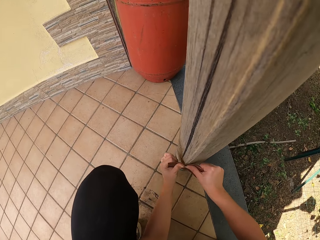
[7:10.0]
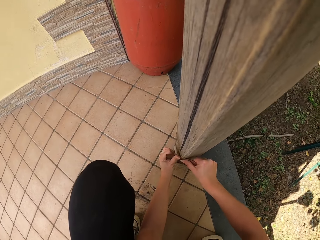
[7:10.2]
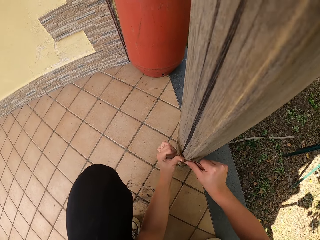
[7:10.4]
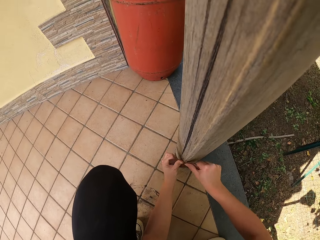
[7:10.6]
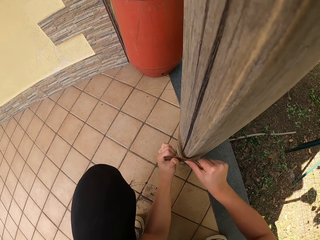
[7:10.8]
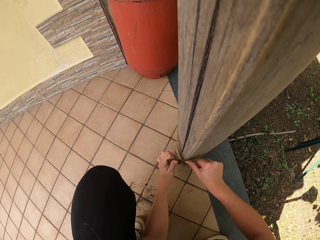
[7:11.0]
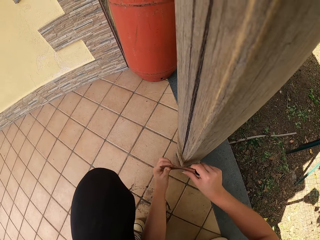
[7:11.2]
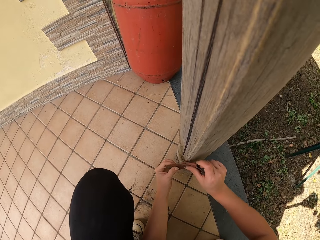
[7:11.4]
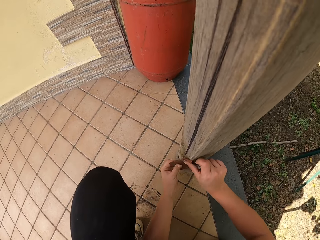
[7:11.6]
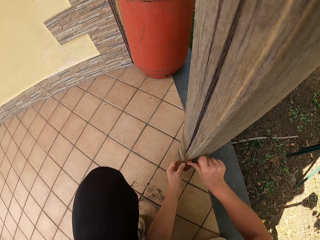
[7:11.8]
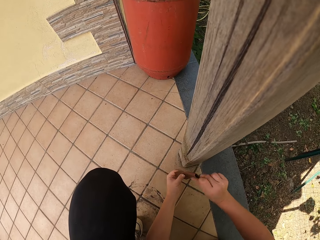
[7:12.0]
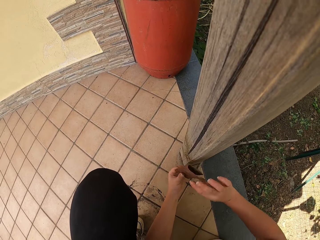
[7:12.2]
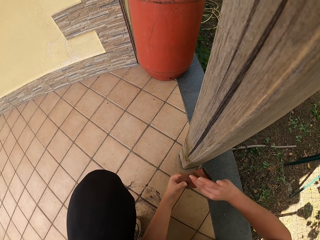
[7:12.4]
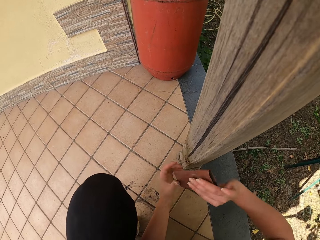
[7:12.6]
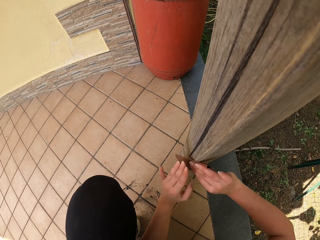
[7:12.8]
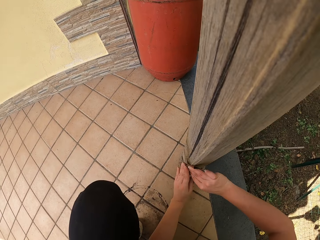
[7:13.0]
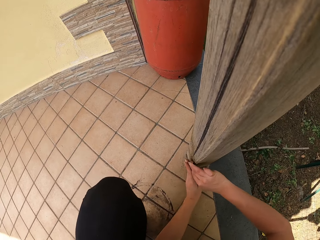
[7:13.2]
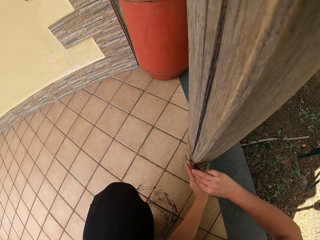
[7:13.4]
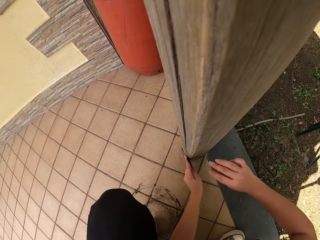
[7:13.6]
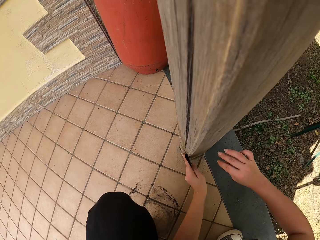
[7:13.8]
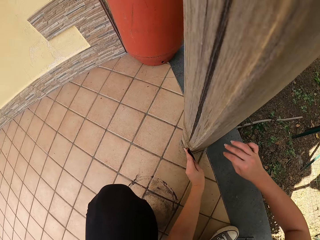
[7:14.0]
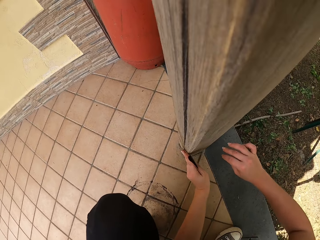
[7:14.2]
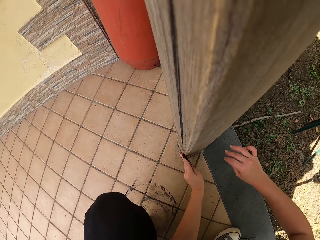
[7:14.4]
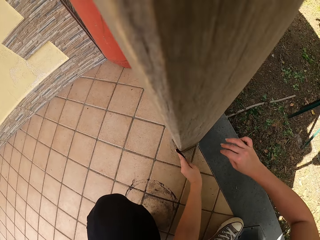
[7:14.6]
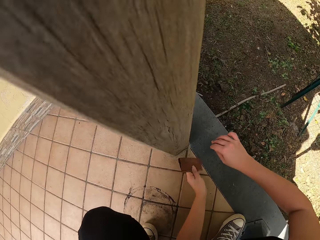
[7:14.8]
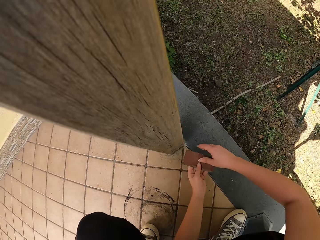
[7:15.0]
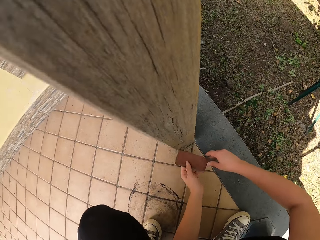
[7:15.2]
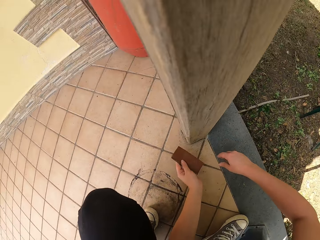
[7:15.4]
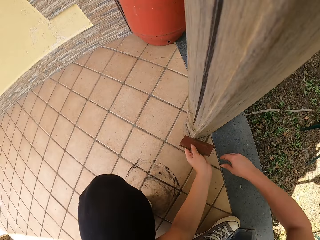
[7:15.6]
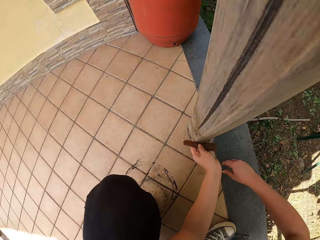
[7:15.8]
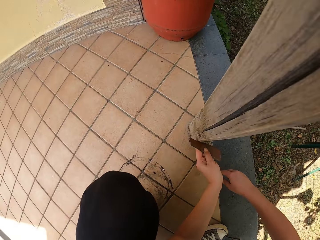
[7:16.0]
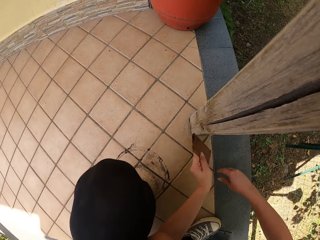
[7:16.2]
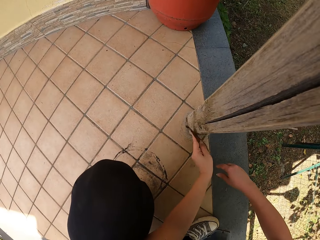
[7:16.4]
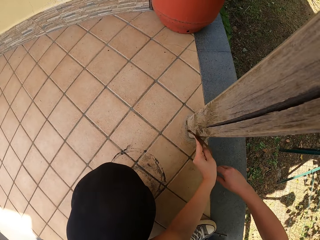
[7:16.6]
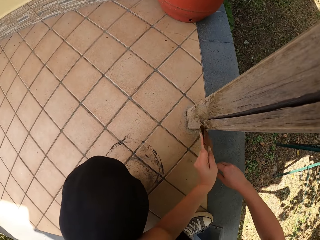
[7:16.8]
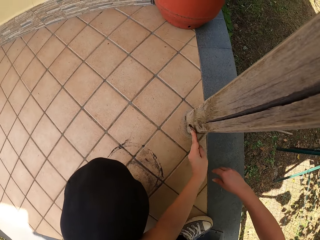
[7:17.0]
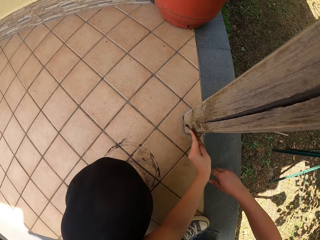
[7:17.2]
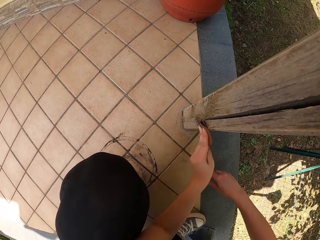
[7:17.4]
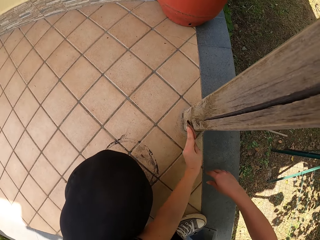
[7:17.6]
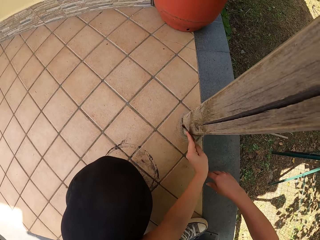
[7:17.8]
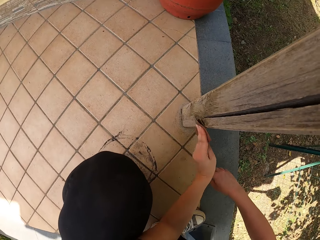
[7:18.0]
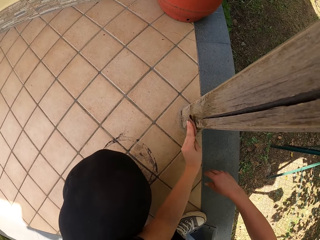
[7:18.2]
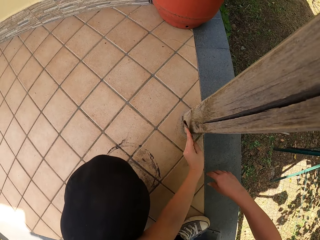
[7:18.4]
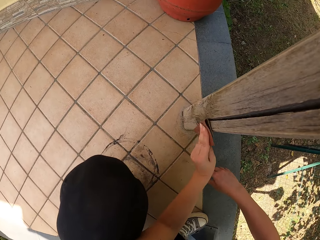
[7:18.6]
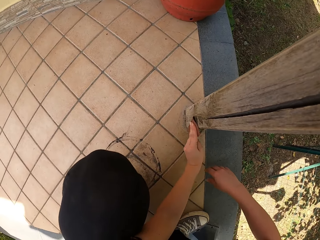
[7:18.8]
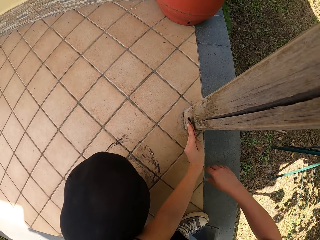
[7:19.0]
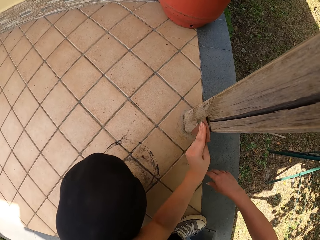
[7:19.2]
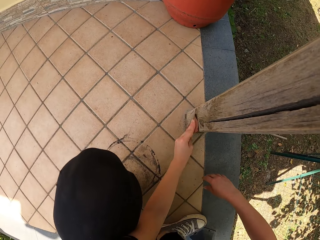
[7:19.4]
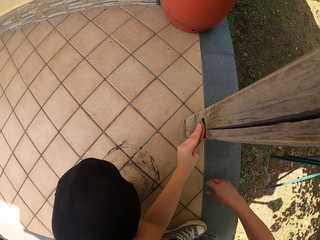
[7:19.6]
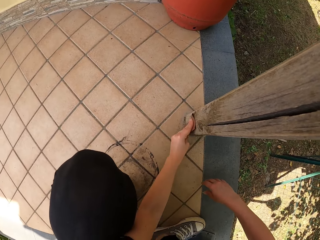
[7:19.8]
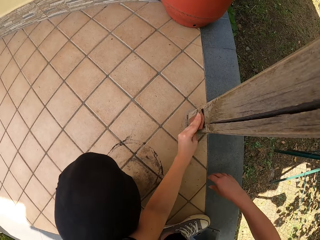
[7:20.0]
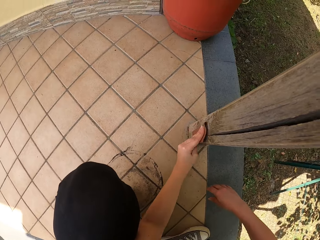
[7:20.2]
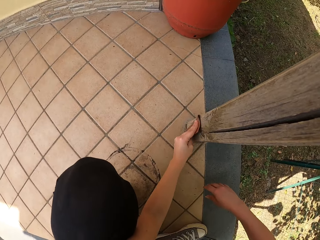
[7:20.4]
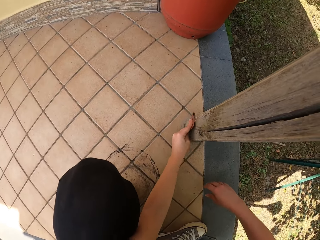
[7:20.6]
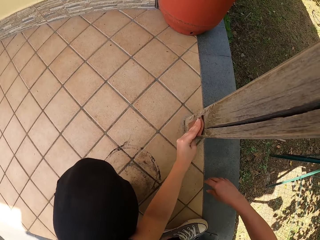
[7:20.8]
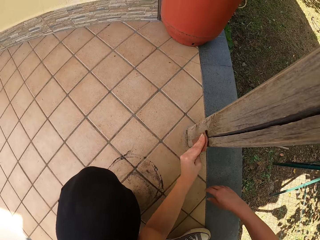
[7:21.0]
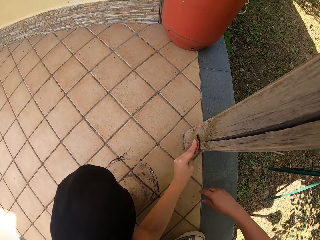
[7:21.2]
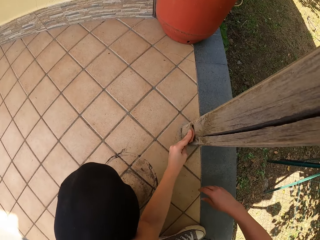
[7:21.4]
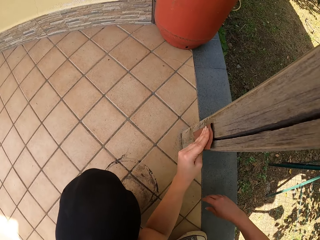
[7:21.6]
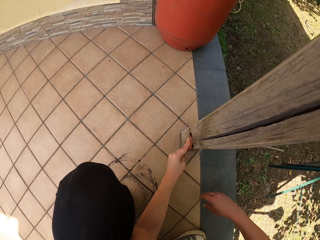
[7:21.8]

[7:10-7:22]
The camera wearer smoothens the wood. He removes his right hand from the sandpaper. He tries touching the sandpaper with his right hand. He continues sandpapering the wood frame.

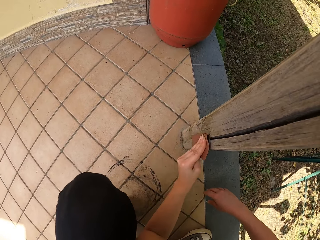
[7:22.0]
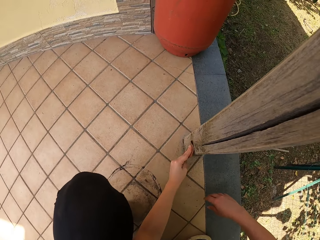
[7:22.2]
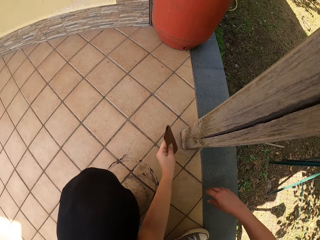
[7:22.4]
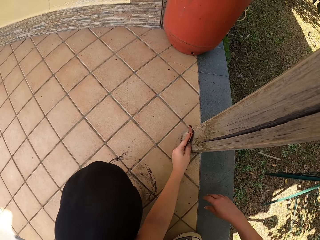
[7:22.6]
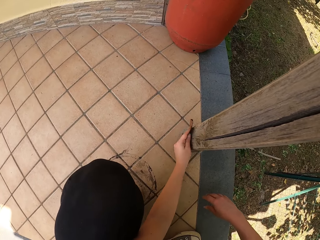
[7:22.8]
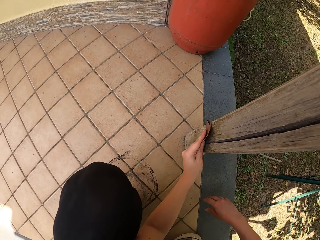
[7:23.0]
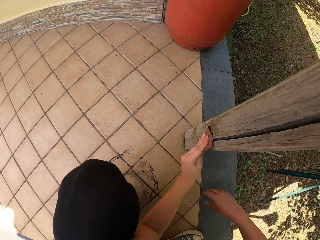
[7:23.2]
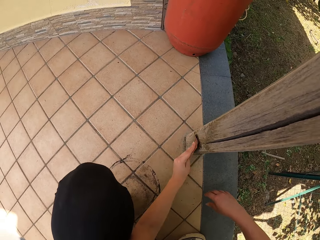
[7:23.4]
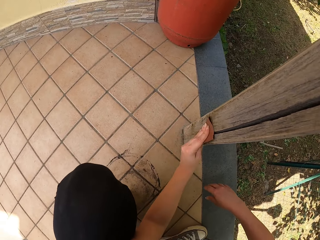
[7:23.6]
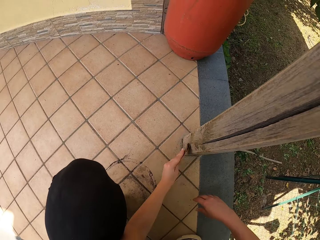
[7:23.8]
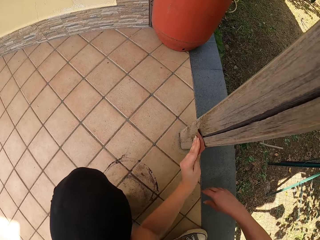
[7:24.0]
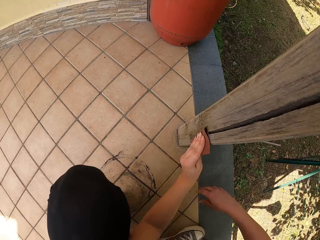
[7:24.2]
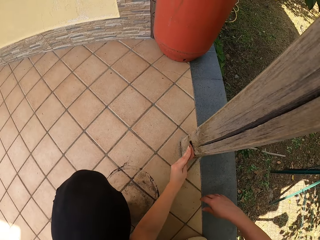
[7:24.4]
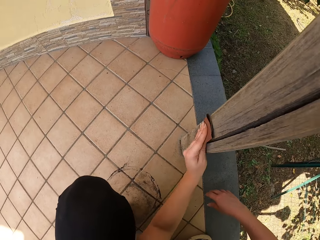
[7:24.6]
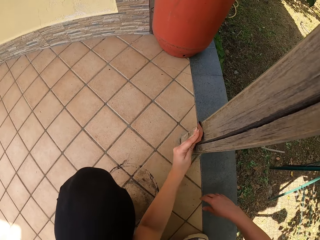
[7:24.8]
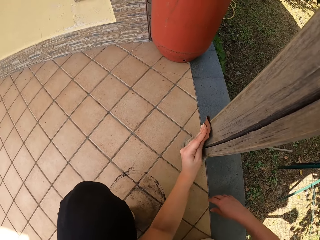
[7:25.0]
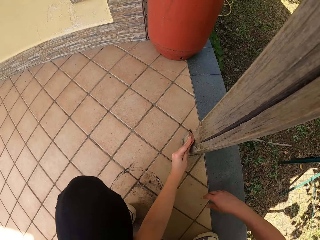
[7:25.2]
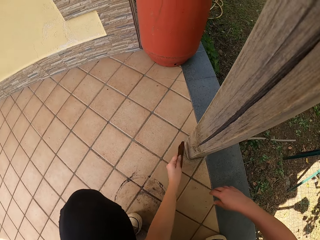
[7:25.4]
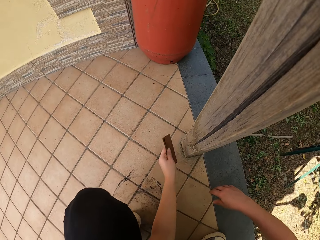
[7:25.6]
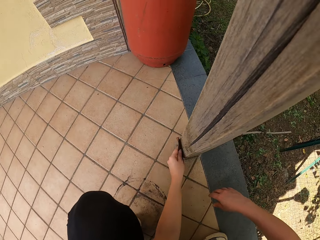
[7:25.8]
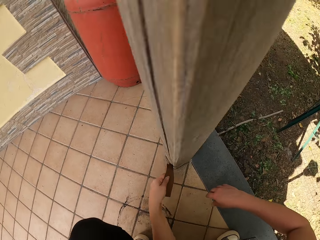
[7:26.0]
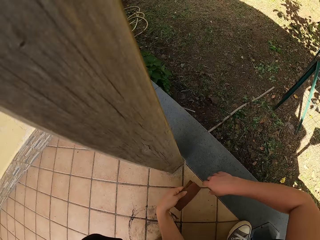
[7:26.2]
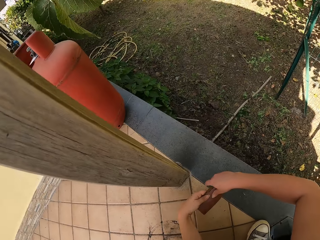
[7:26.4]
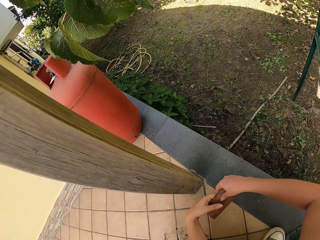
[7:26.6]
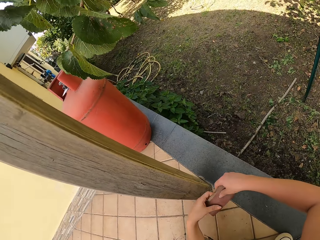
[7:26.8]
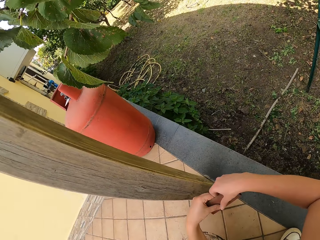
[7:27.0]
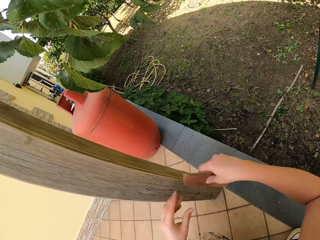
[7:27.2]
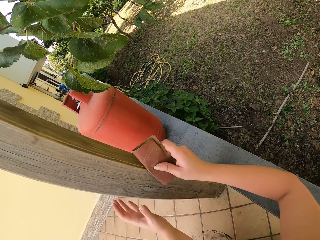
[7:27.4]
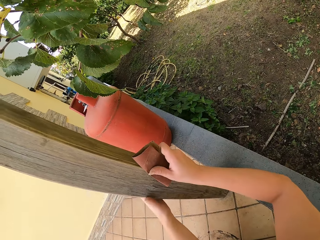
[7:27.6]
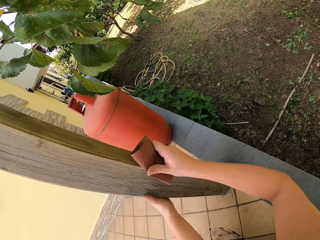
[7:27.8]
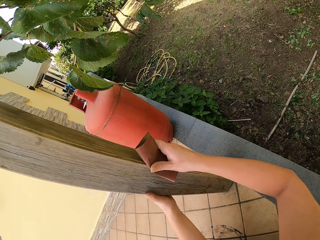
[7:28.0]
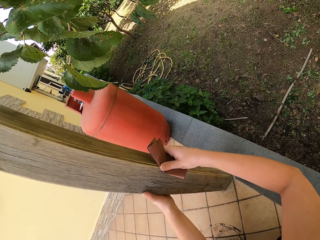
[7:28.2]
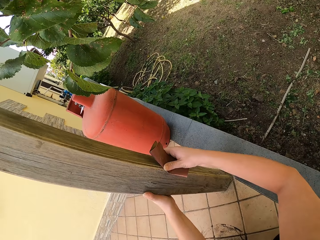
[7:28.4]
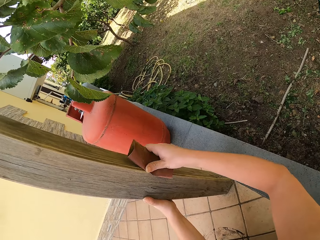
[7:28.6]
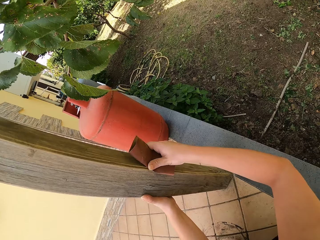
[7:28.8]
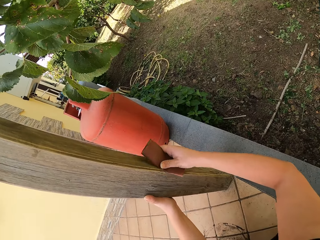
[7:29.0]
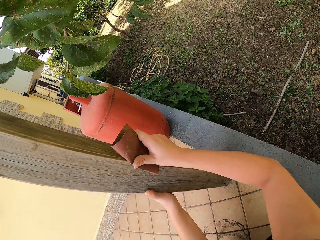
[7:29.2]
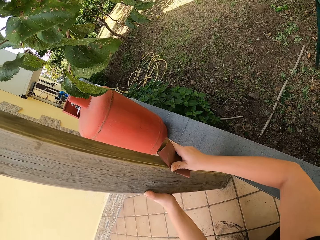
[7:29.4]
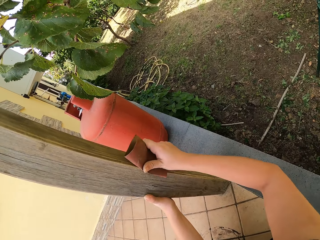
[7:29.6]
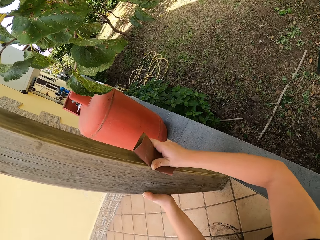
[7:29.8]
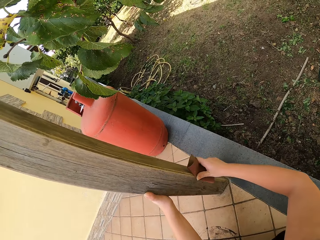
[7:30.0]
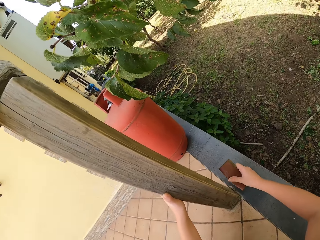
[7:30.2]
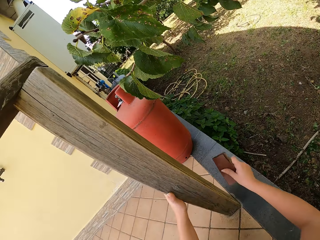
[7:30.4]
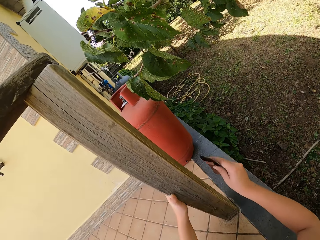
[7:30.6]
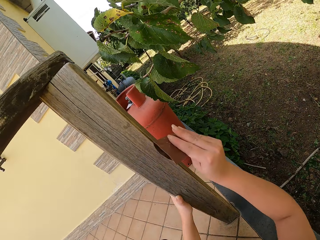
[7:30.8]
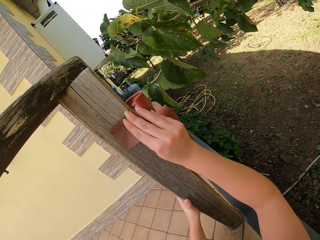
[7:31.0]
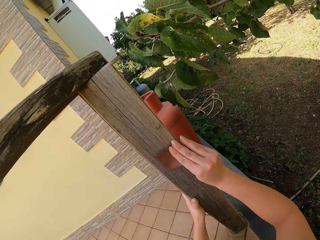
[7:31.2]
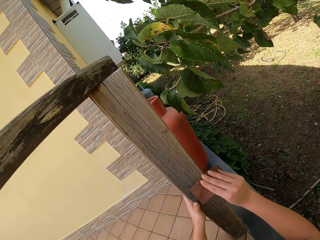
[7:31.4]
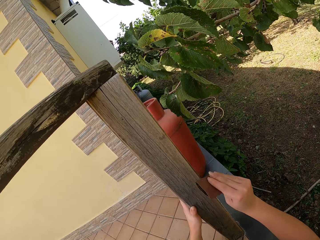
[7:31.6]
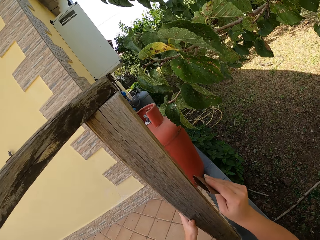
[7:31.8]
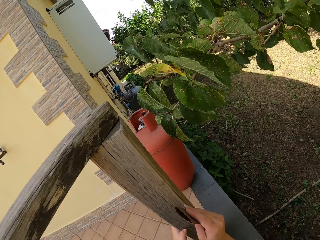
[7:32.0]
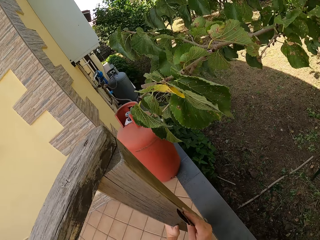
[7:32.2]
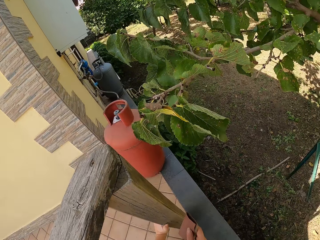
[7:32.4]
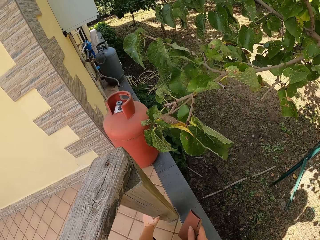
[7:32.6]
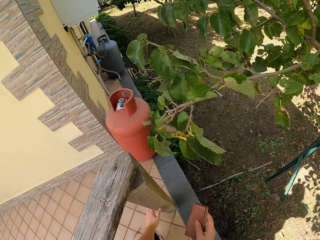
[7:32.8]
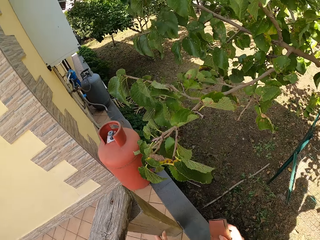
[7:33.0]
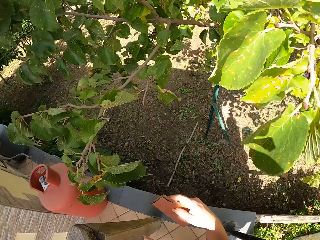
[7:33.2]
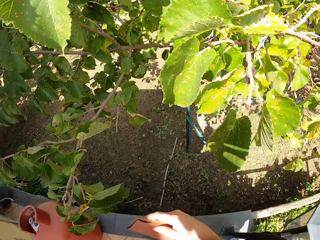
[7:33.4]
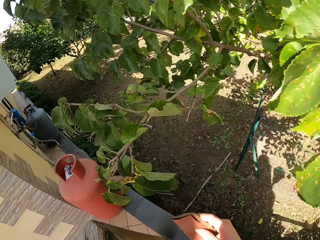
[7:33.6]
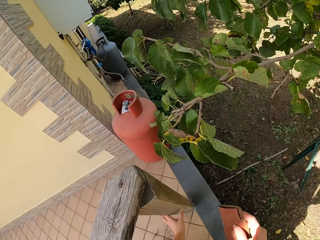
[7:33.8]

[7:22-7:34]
The camera wearer passes the sandpaper from his left hand to his right hand. He holds the sandpaper with his hands. He continues sandpapering the wood frame.
